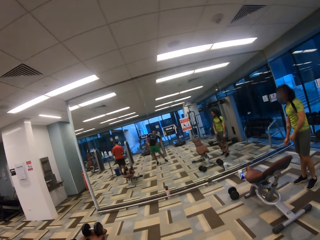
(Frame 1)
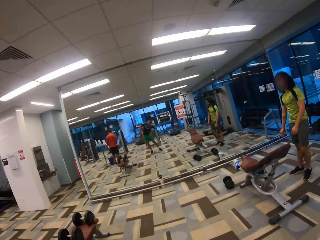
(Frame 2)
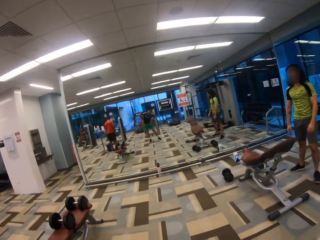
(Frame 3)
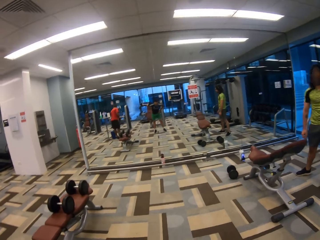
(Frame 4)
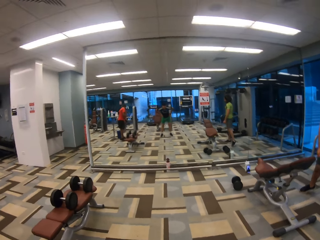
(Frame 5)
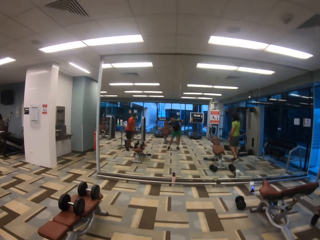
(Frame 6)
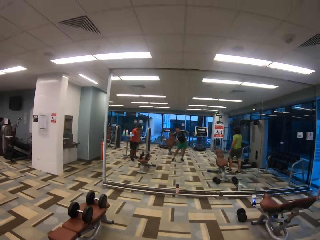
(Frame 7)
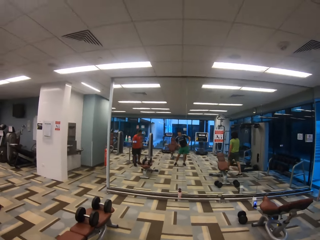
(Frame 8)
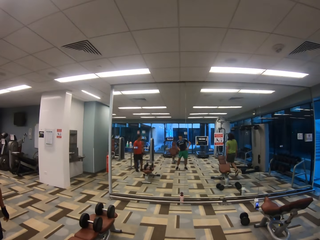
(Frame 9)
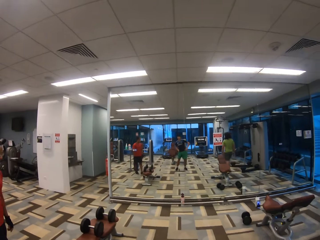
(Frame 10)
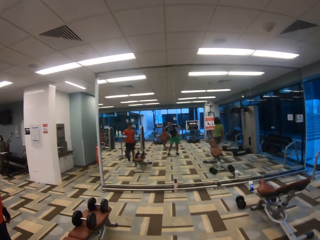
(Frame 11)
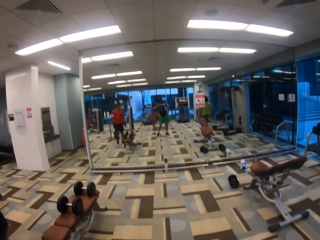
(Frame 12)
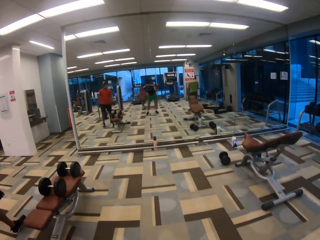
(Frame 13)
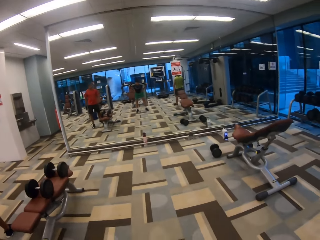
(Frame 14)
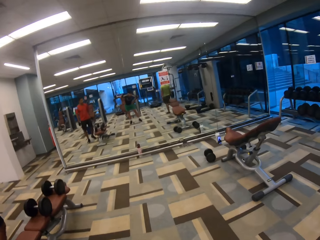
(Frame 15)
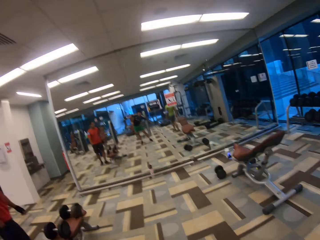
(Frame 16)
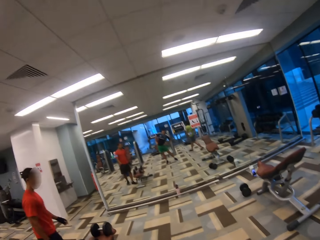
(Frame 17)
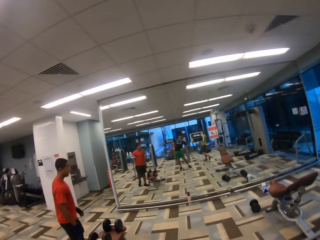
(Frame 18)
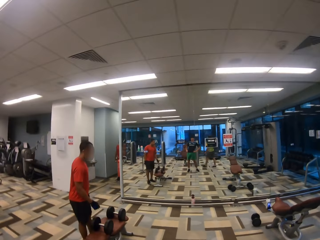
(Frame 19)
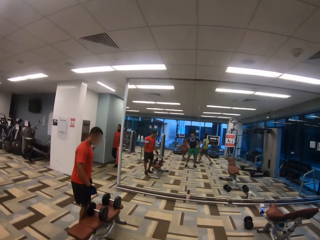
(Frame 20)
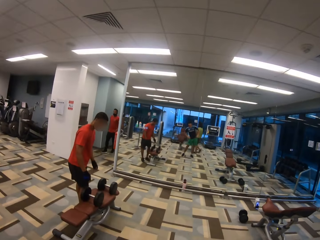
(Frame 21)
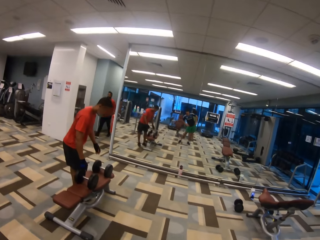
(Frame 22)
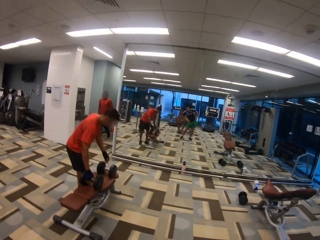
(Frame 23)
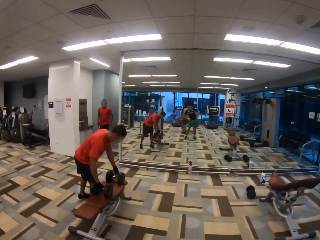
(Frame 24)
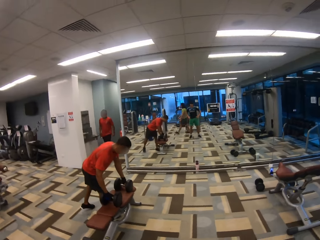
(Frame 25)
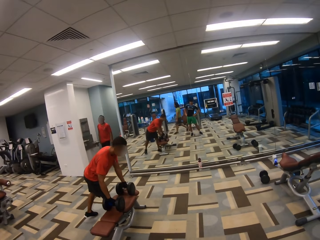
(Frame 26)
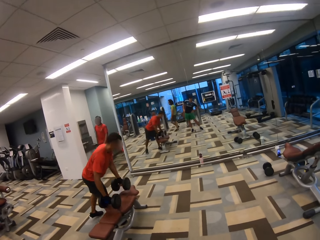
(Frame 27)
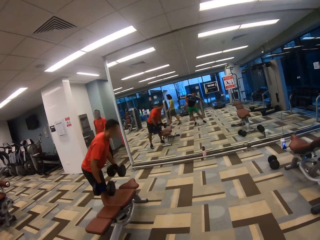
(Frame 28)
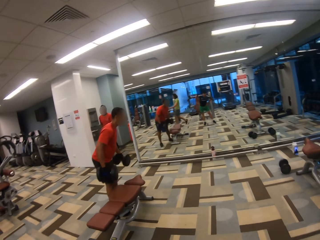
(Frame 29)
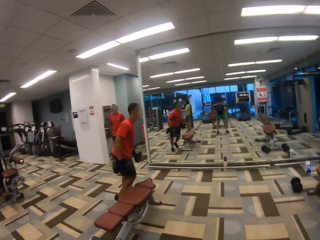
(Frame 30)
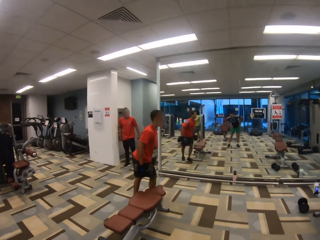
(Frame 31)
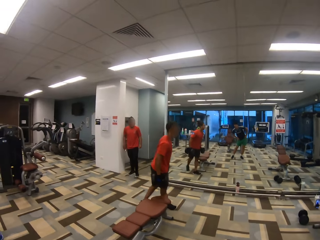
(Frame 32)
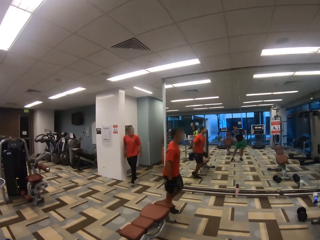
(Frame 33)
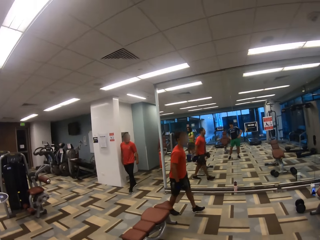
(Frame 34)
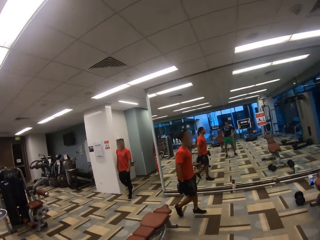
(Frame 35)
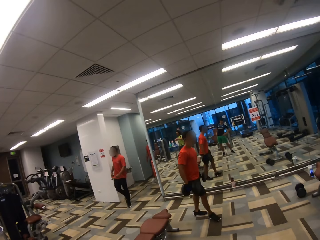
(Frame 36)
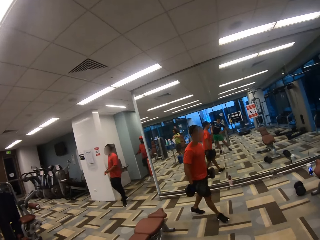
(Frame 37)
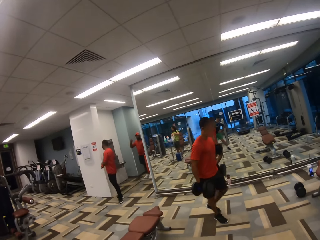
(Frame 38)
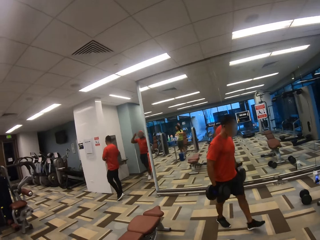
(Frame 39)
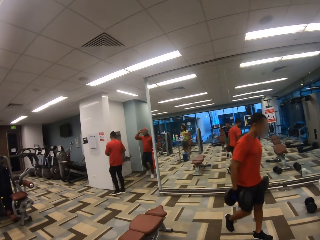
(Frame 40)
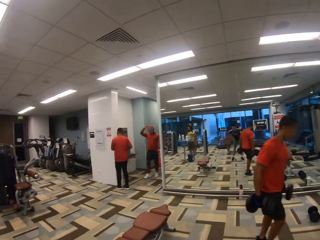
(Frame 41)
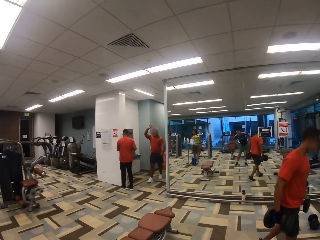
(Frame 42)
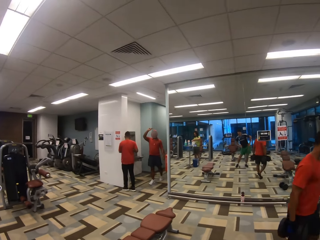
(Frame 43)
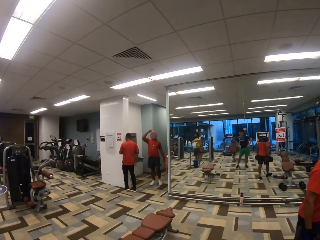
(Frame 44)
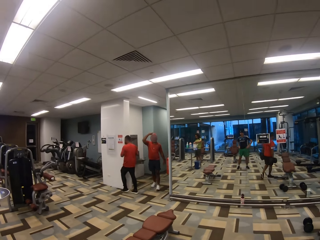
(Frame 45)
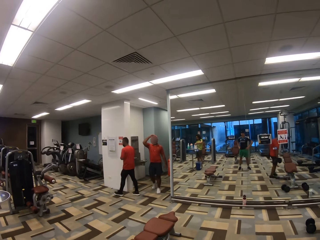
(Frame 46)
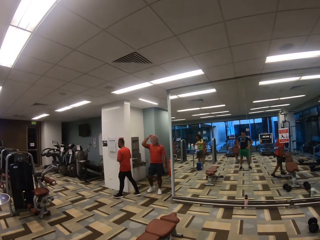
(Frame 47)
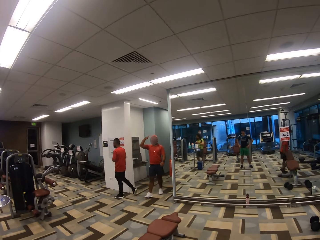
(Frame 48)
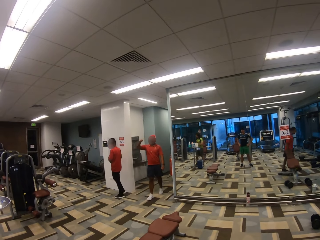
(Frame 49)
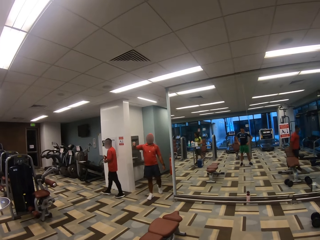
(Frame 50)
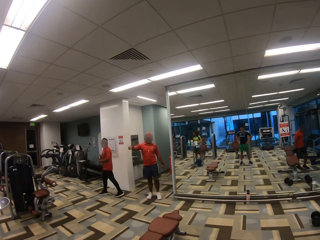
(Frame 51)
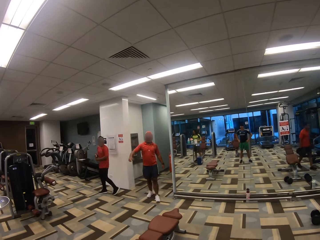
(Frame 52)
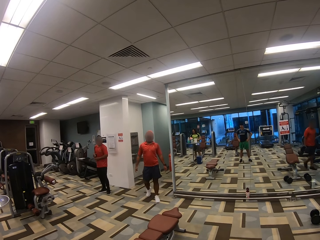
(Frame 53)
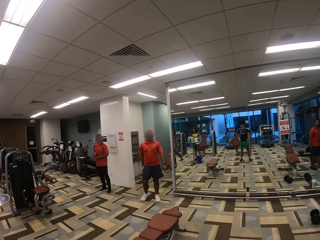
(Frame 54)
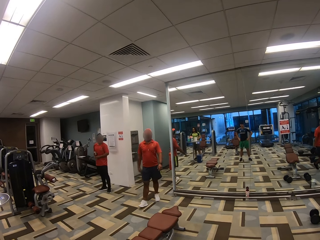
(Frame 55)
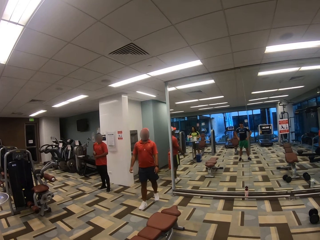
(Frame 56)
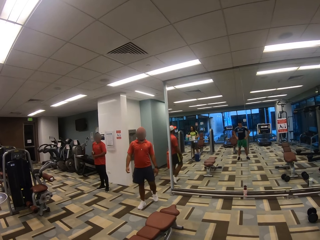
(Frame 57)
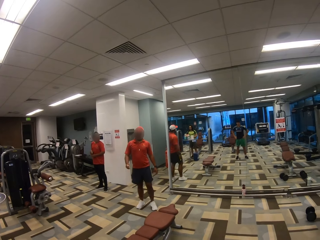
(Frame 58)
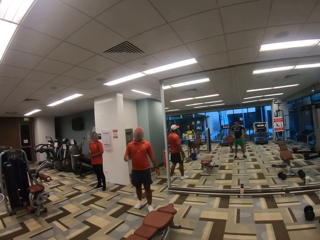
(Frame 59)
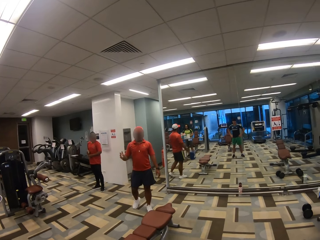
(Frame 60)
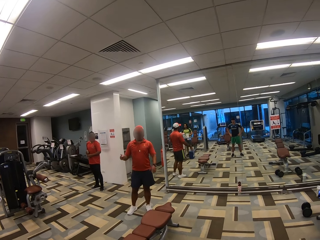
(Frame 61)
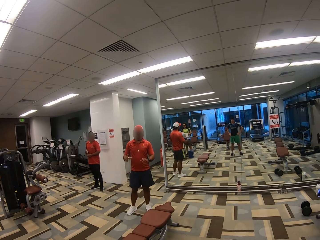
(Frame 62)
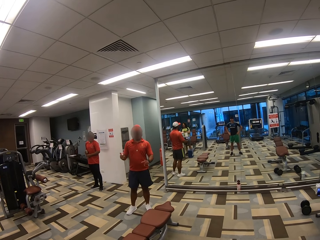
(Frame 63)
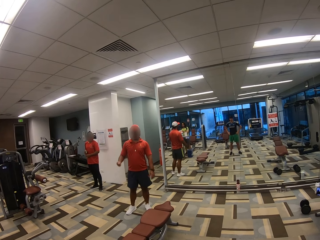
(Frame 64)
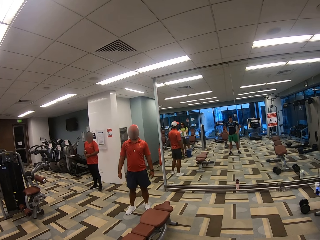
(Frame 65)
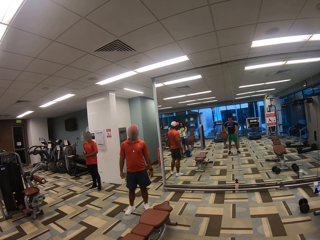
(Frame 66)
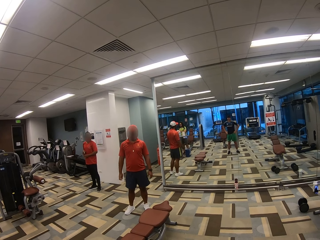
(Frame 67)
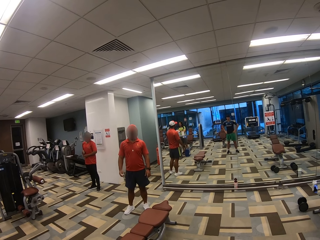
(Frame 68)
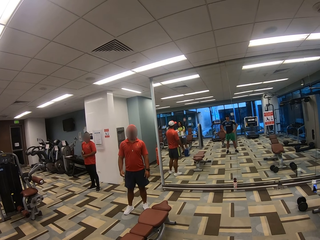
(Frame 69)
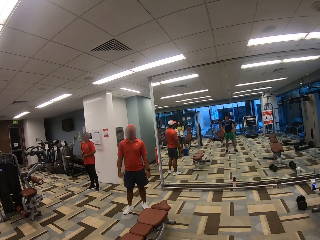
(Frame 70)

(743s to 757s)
A man walks around. Another man walks from the sit-up bench. The camera wearer does exercise. A third man walks into the gym. The man from the sit-up bench holds a dumbbell on a bench, lifts two dumbbells with one in each hand, and walks forward with the two dumbbells with one in each hand. Another man walks into the gym. The man lifts his right hand and drops his right hand. Another man walks around. The man who dropped his right hand interacts with the camera wearer.

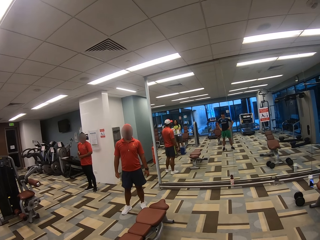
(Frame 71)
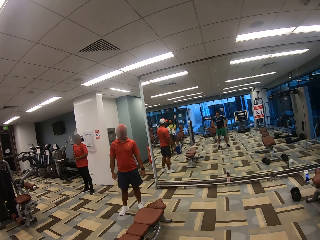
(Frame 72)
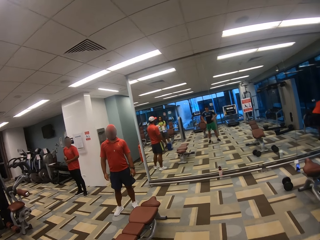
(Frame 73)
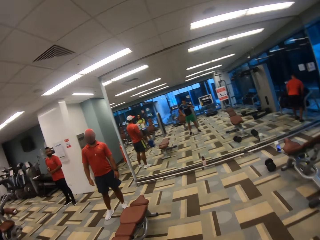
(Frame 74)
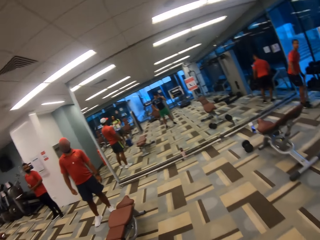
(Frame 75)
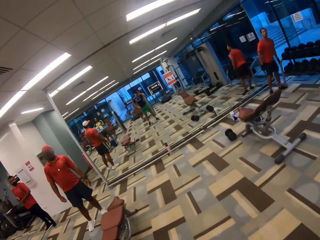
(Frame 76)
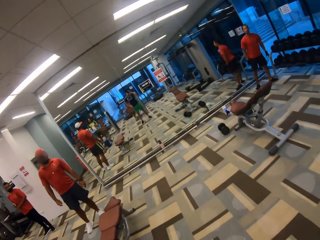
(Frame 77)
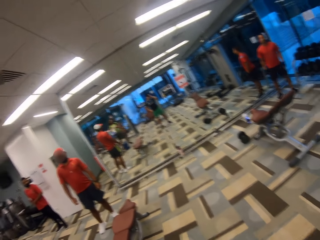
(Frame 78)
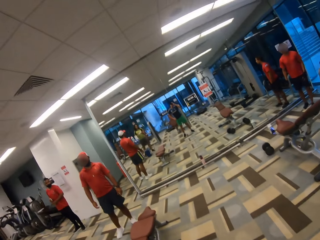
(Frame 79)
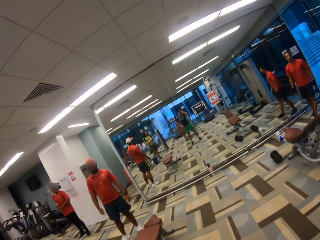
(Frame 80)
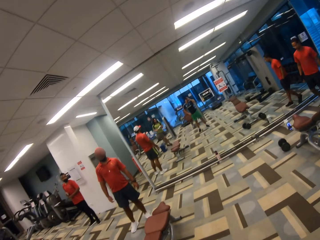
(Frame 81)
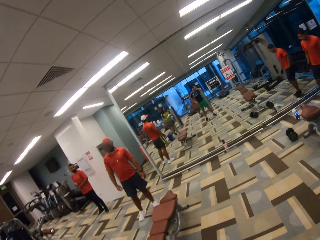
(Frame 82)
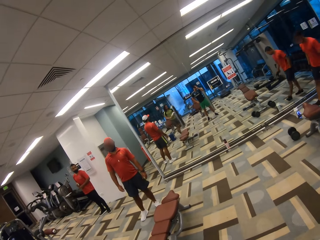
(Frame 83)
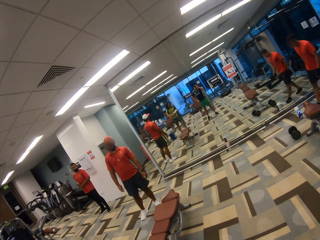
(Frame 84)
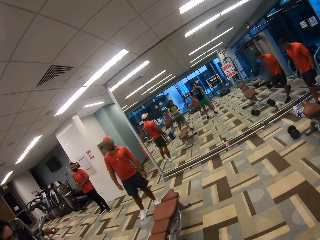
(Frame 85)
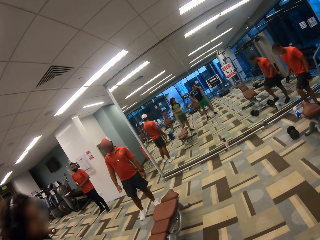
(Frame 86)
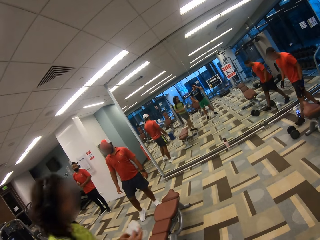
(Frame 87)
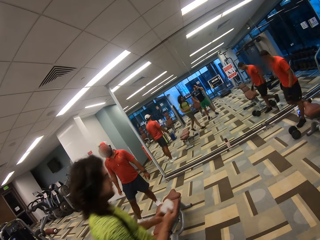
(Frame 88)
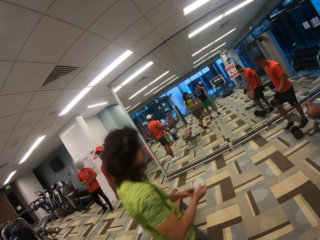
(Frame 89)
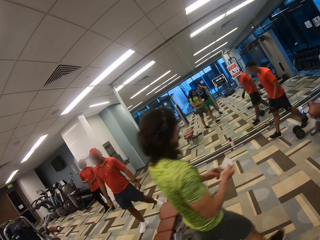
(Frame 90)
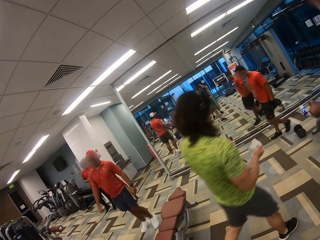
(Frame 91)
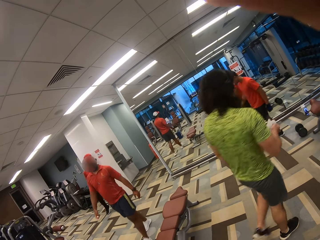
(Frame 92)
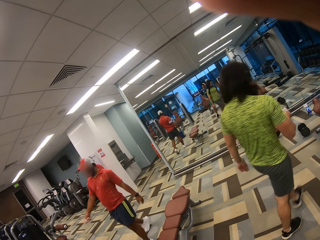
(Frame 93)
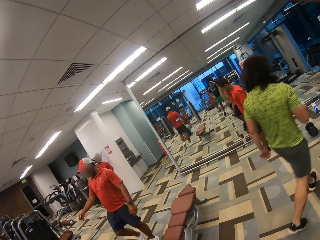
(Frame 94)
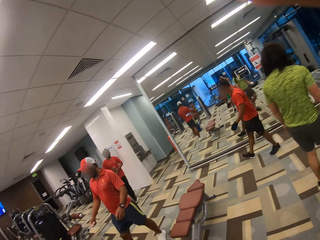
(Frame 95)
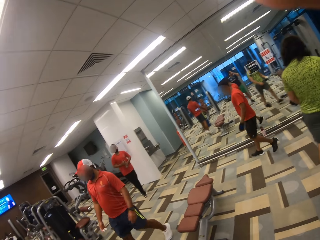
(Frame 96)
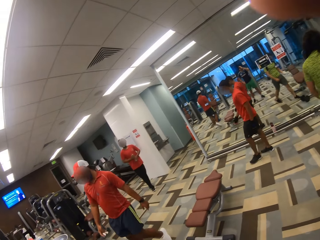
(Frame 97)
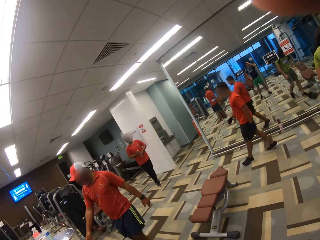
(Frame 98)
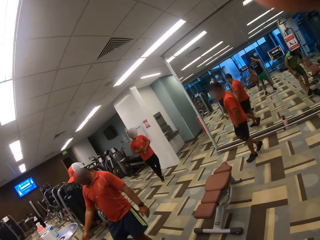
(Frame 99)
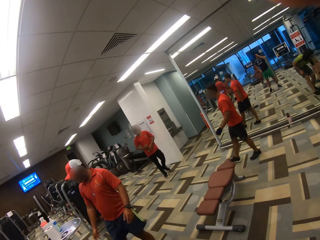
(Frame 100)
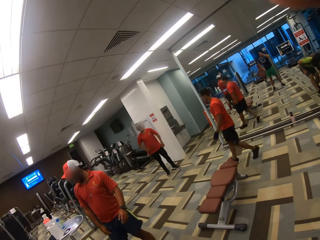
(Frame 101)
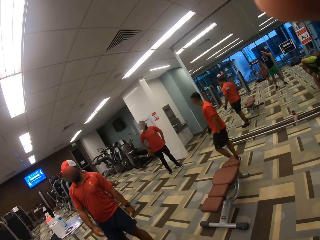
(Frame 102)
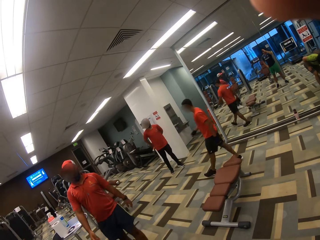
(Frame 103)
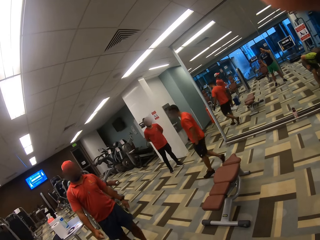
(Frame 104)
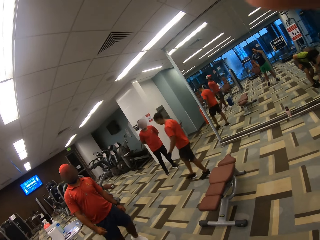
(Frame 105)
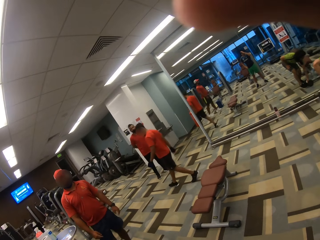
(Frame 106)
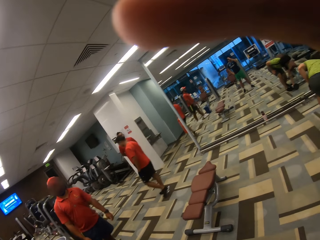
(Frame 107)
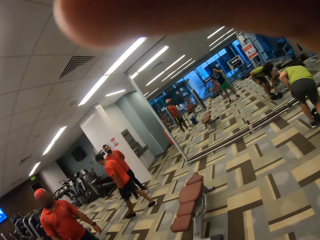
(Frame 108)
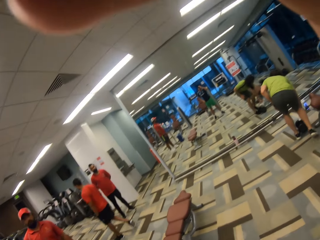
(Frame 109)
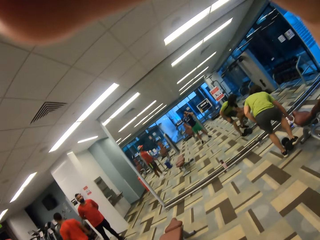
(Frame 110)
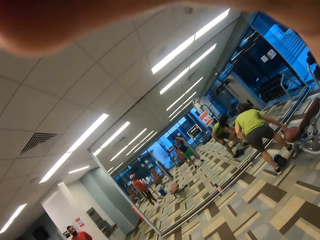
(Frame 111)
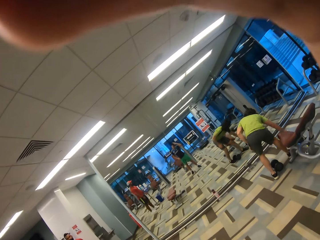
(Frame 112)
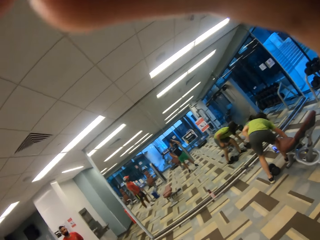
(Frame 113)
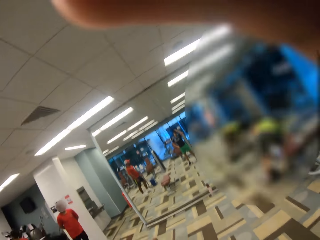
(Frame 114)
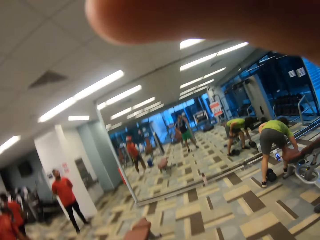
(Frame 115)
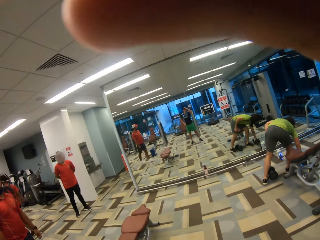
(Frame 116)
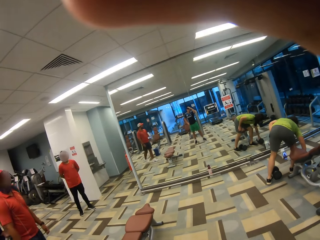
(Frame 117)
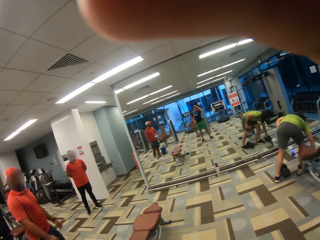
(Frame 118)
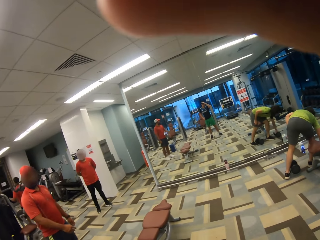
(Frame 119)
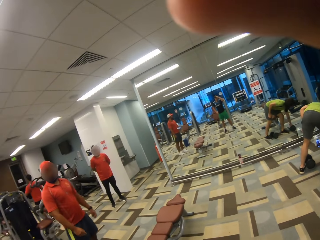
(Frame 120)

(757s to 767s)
The camera wearer turns to the side. He touches his head with his right hand. A man walks forward. Another man walks forward. A third man walks forward. The second man wipes a dumbbell on the floor with wipes, and bends down.
